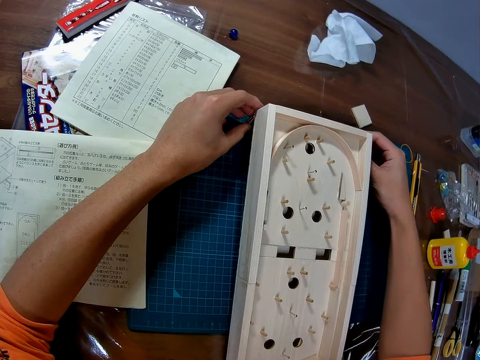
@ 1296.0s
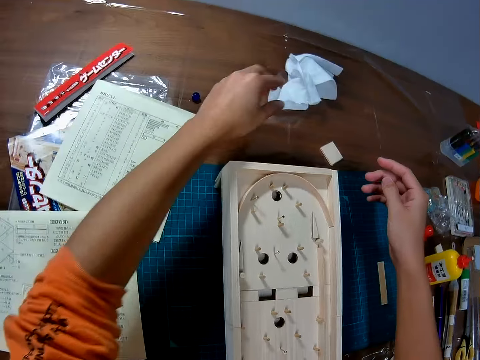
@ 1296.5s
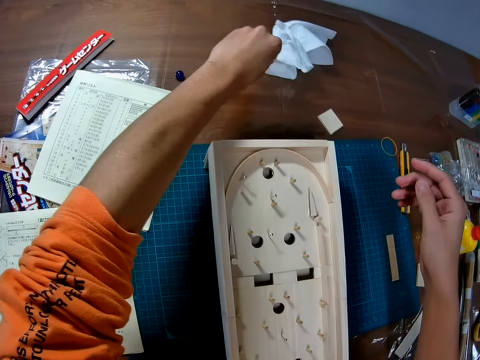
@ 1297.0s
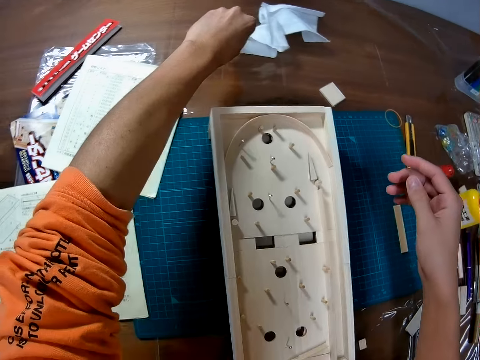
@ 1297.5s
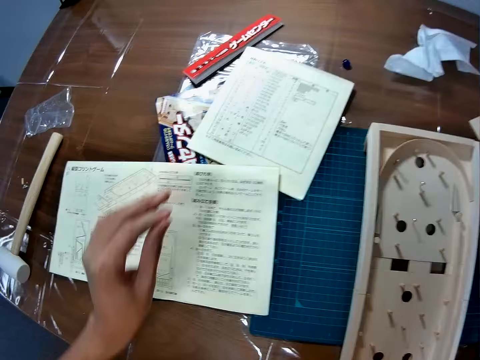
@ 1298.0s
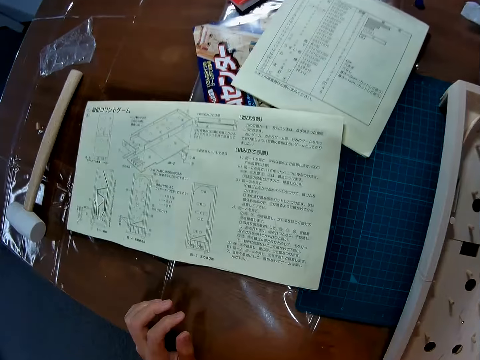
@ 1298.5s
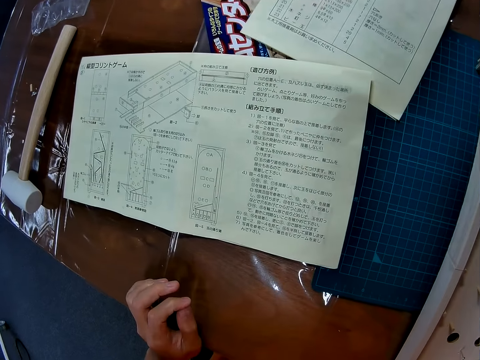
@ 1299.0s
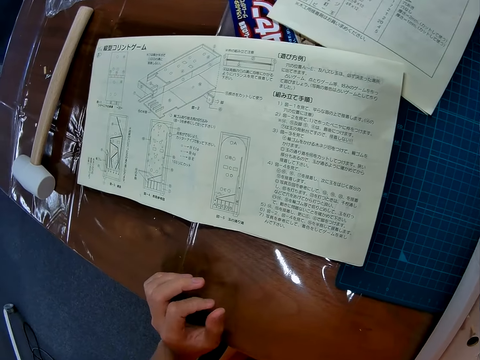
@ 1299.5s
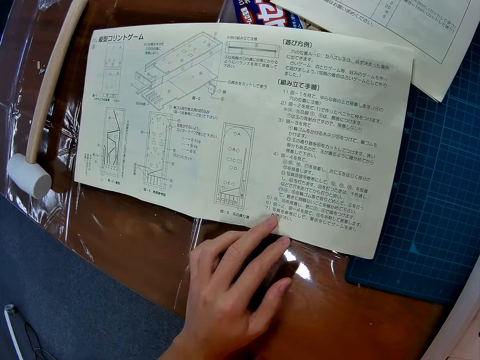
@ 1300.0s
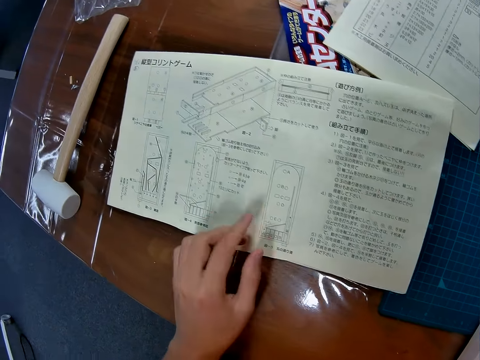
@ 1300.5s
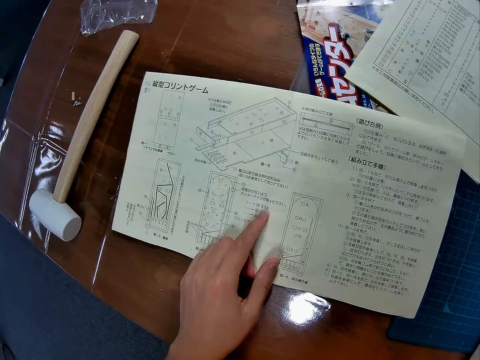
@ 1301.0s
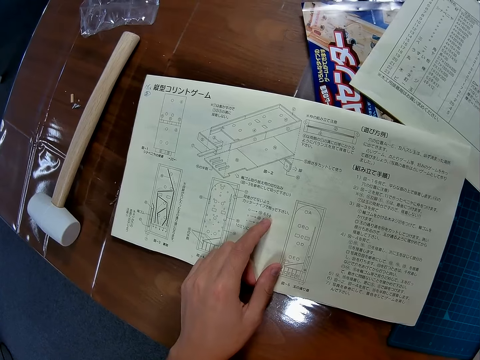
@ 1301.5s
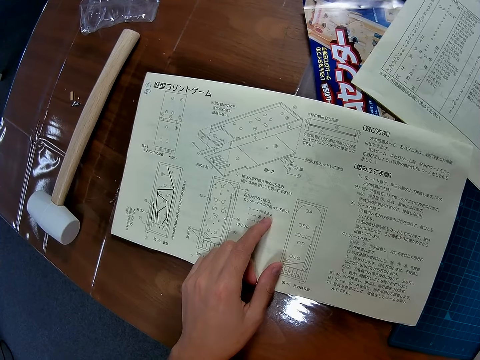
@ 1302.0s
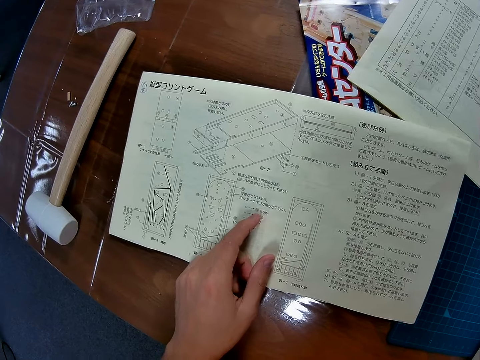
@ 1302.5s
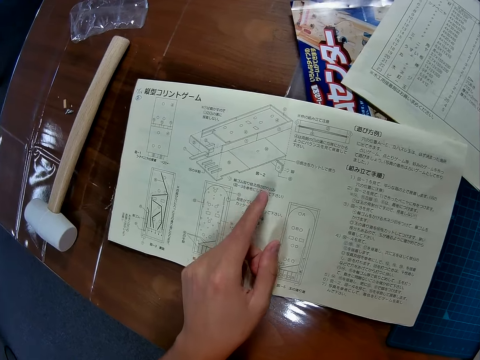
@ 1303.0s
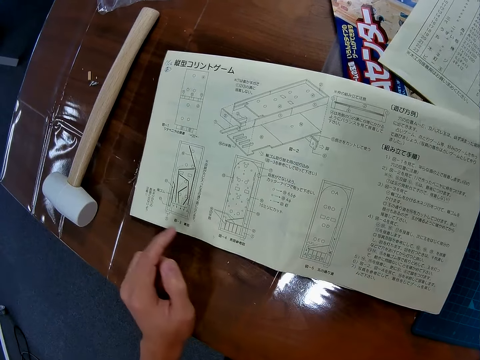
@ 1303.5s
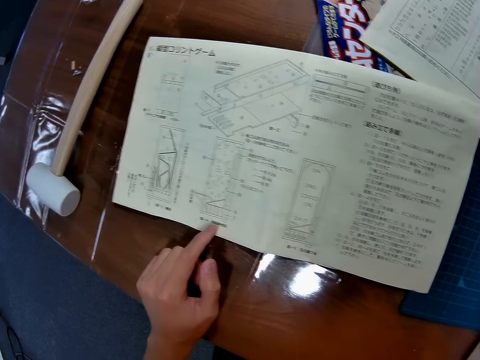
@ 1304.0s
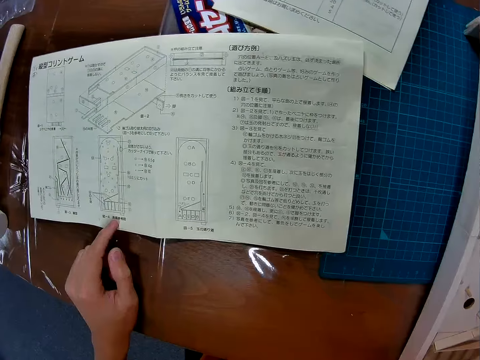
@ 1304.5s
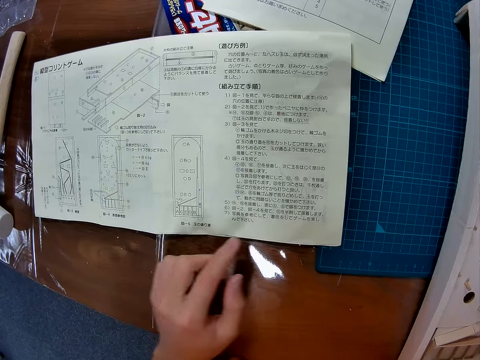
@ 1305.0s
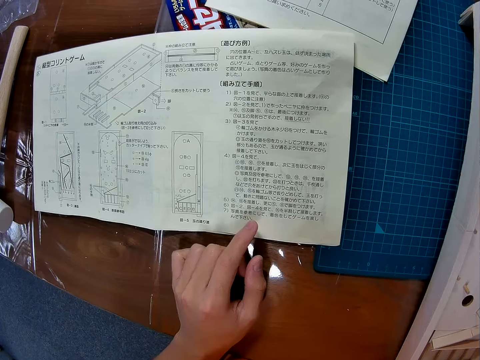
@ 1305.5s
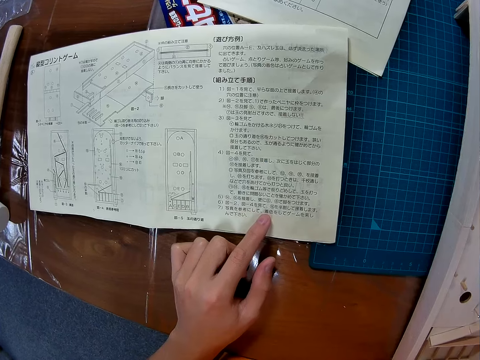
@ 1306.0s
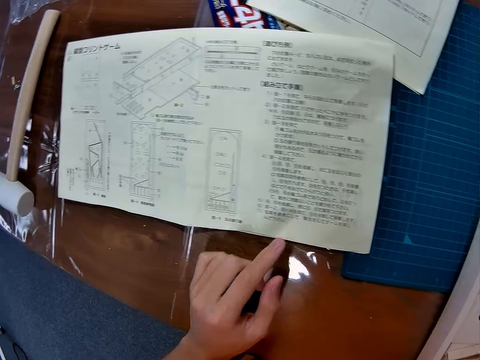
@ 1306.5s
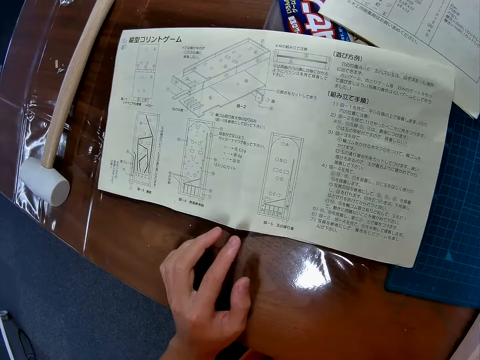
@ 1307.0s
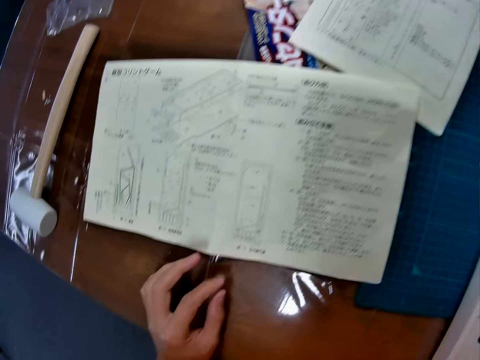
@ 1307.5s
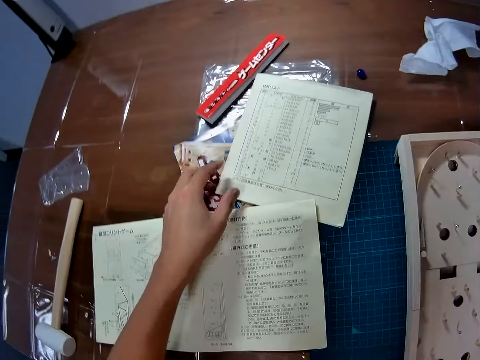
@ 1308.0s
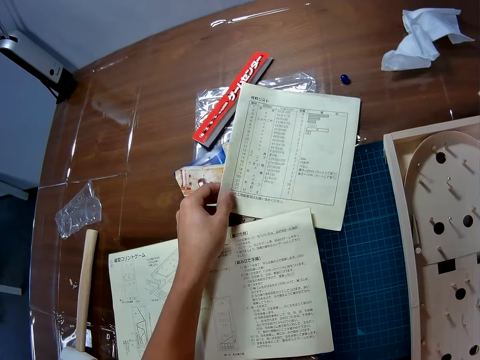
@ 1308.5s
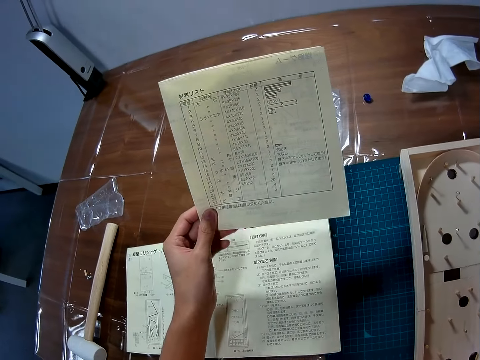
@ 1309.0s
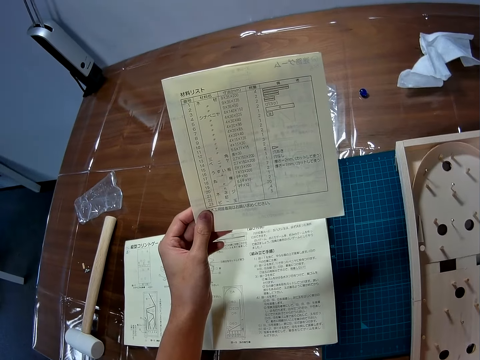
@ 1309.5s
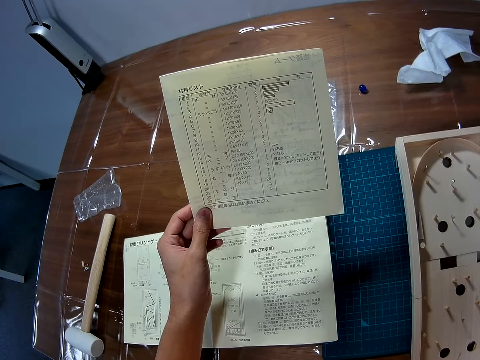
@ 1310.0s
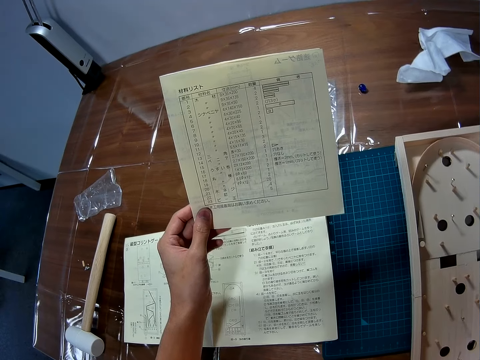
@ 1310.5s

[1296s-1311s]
The camera wearer cleans his hand on the wipe on the table. He touches the manual booklet or sketch manual on the table and reads the manual booklet on the table. He picks up the manual booklet from the table. He reads the sketch manual.

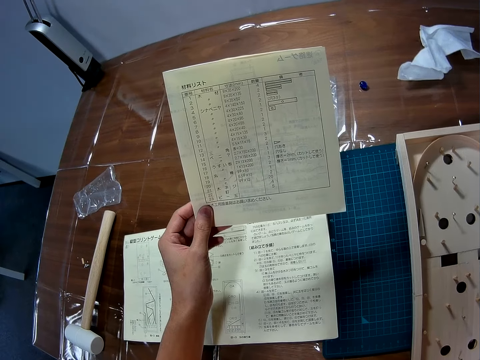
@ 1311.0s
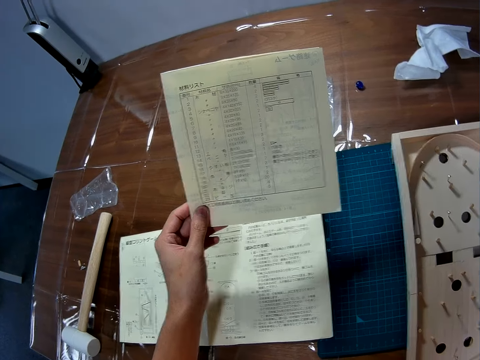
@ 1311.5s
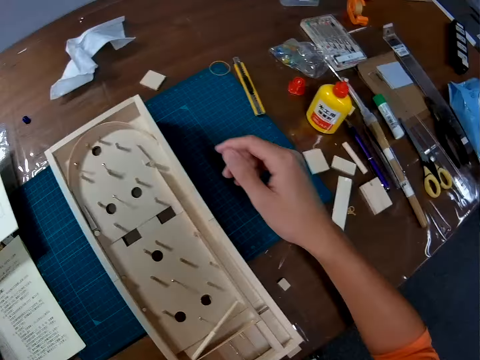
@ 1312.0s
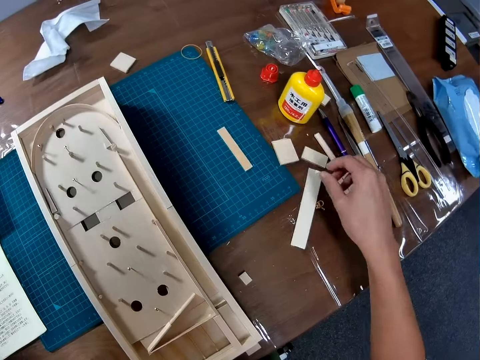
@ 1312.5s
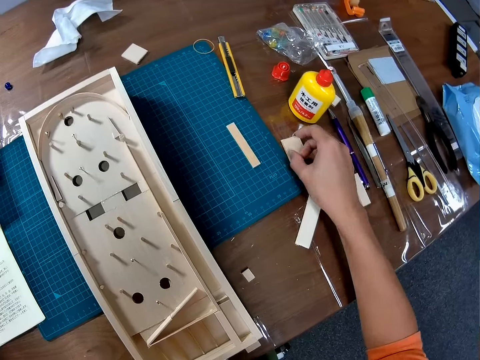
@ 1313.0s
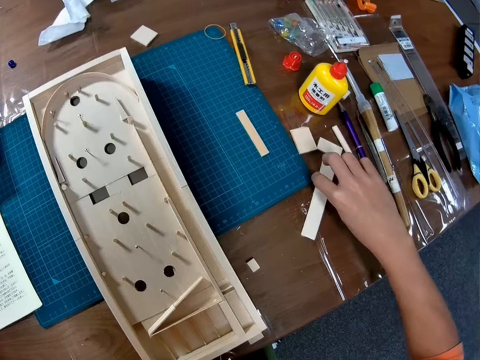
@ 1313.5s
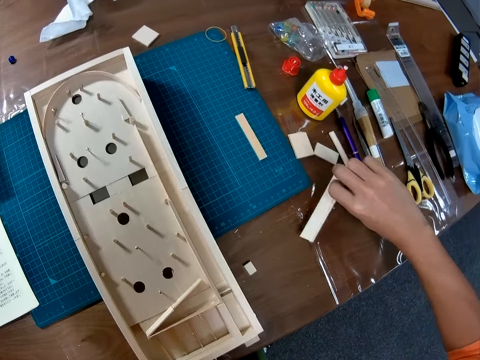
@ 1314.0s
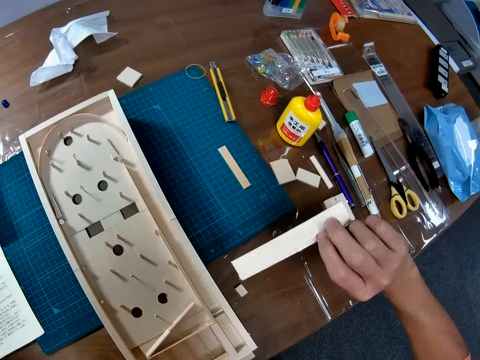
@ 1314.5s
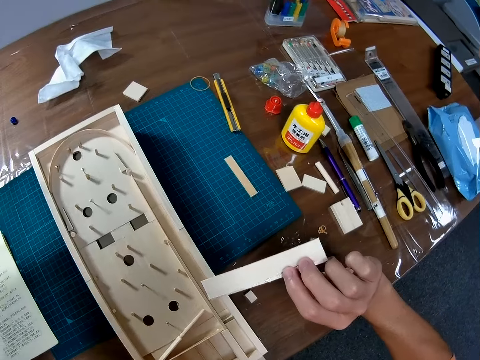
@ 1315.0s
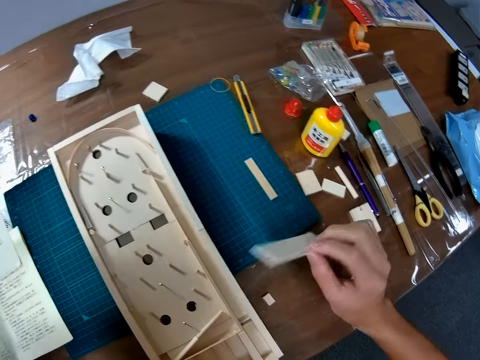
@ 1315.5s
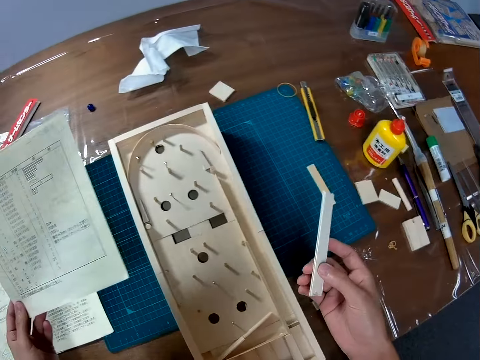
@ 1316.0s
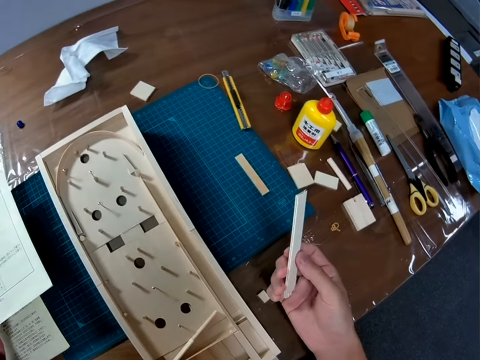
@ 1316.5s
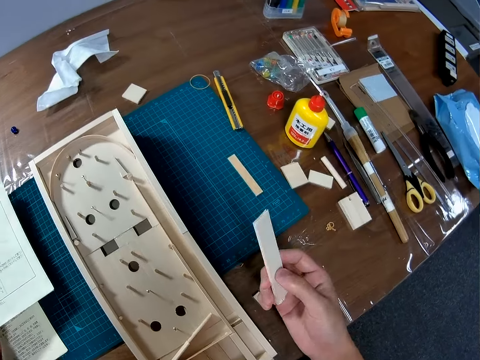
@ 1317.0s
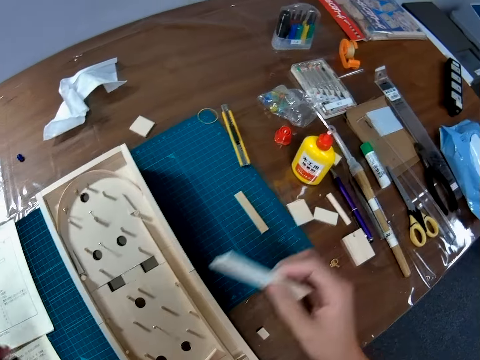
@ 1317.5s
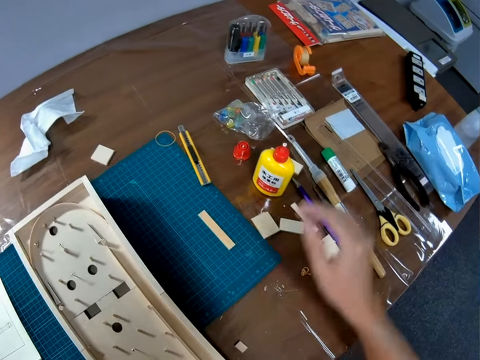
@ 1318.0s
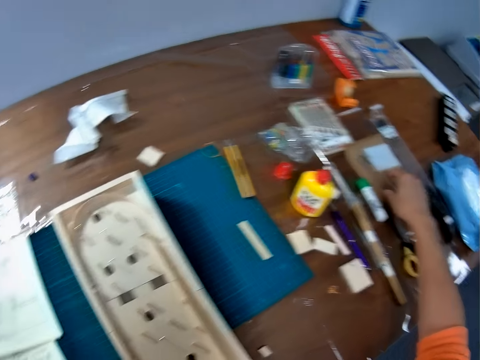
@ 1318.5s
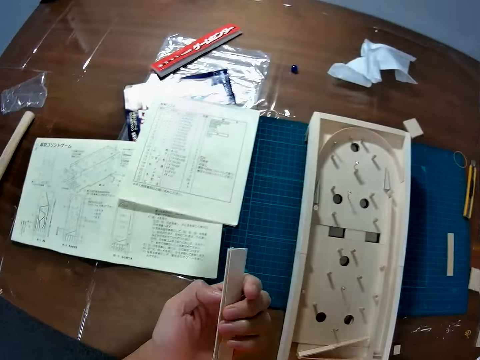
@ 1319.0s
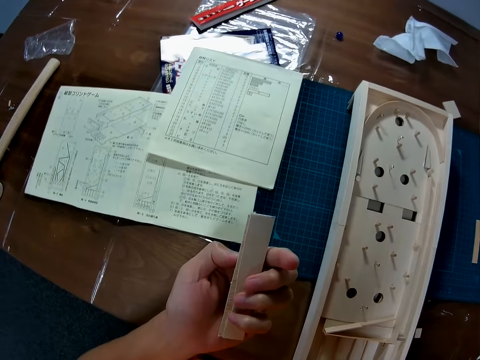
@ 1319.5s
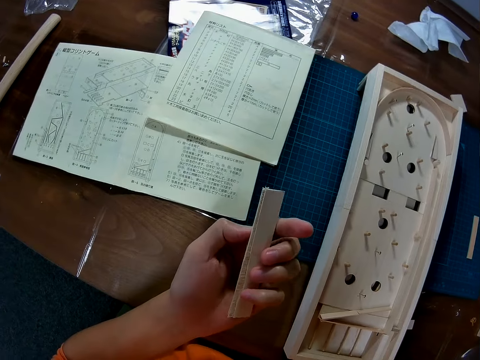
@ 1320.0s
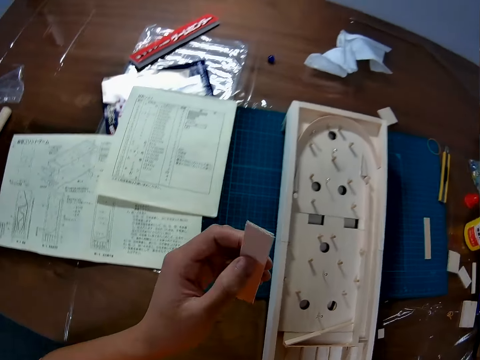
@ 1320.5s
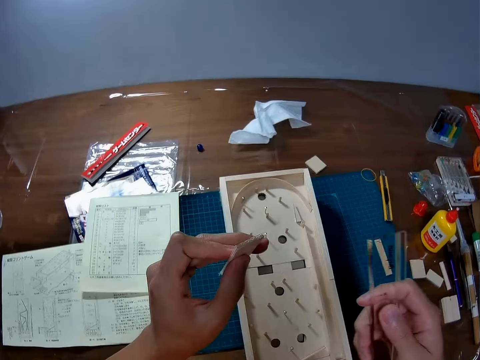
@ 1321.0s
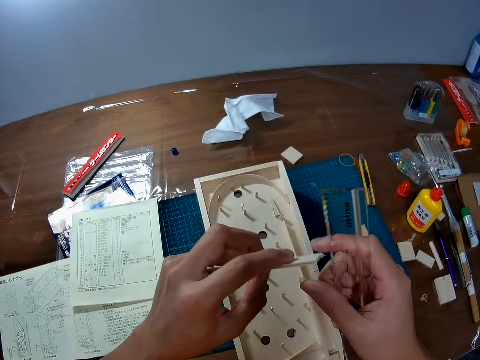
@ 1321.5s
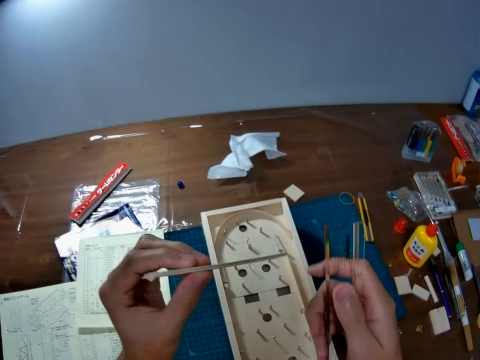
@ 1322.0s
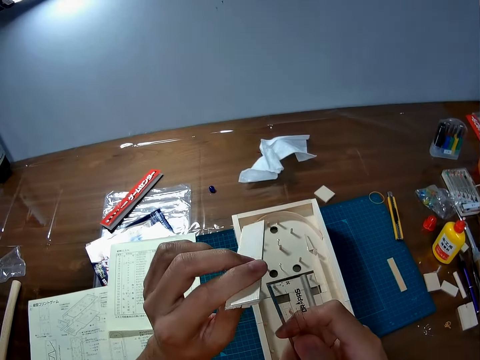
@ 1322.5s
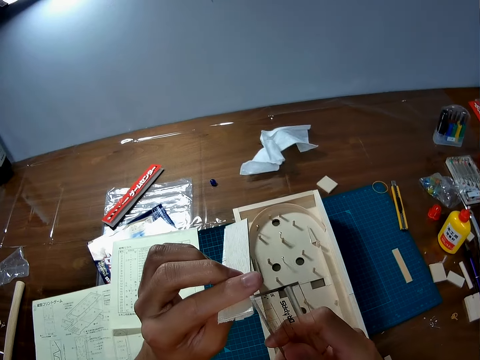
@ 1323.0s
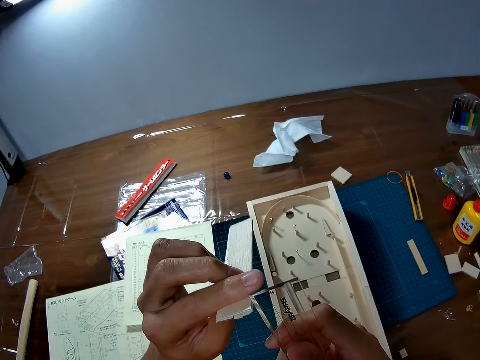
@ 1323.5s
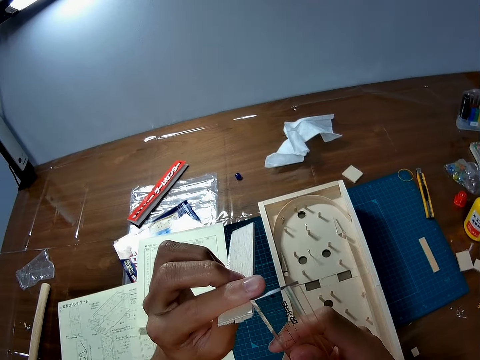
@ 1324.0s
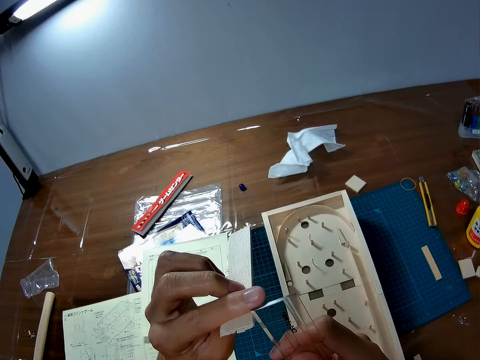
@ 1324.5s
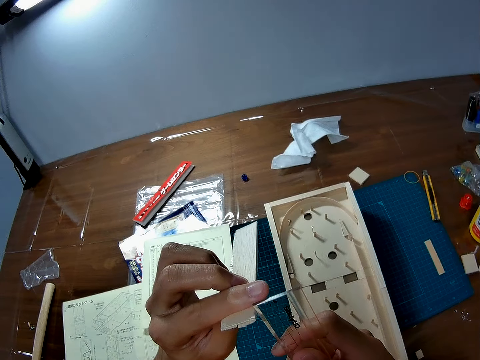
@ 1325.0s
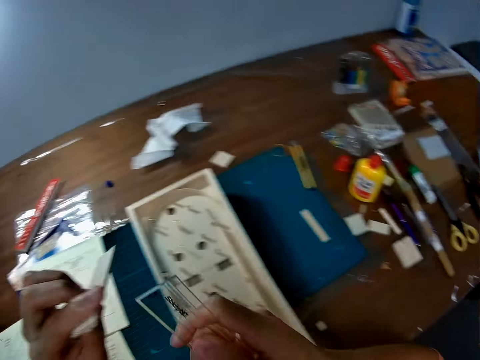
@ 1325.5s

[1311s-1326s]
The camera wearer picks up a wooden piece or piece of the board from the table. He holds the piece of the board. He exchanges the hand holding the piece of the board. He drops the wooden piece on the table. He picks up a ruler from the table. He holds the piece of the board with both hands. He measures the wooden piece in his hand with the ruler.
